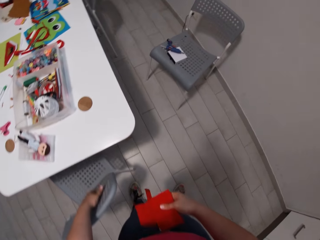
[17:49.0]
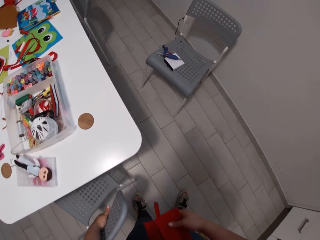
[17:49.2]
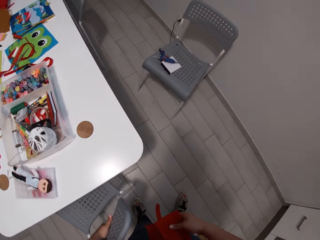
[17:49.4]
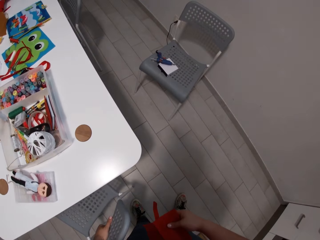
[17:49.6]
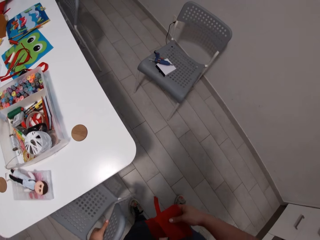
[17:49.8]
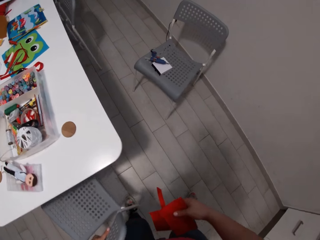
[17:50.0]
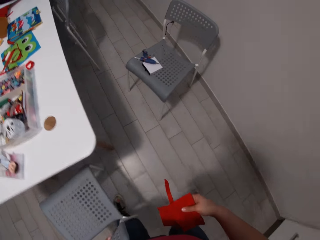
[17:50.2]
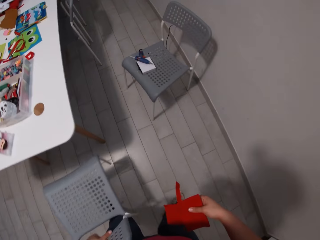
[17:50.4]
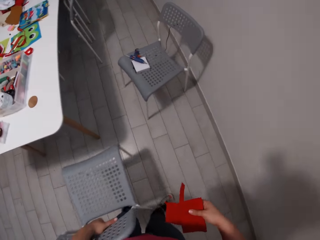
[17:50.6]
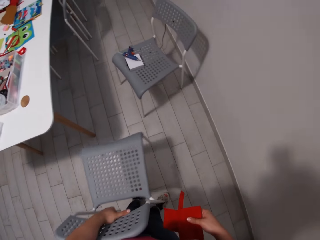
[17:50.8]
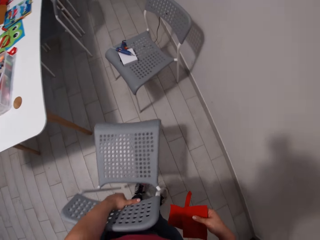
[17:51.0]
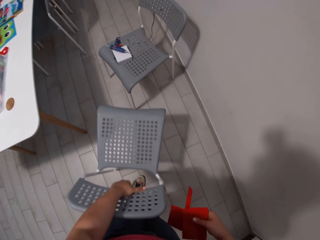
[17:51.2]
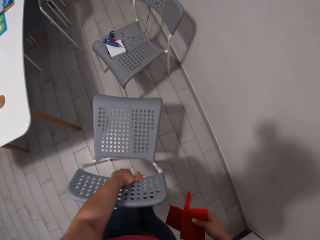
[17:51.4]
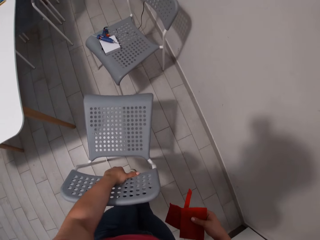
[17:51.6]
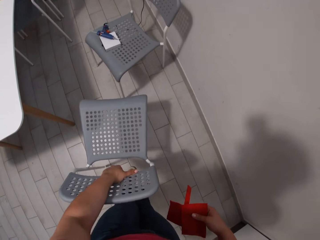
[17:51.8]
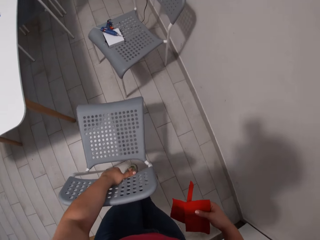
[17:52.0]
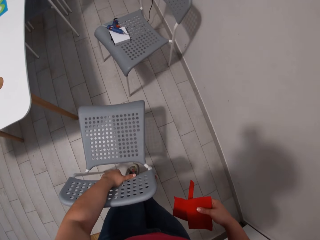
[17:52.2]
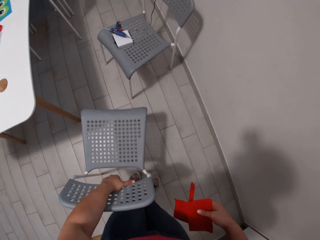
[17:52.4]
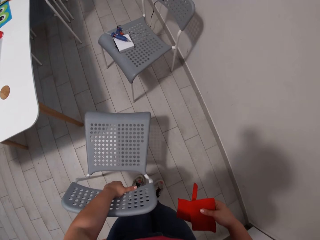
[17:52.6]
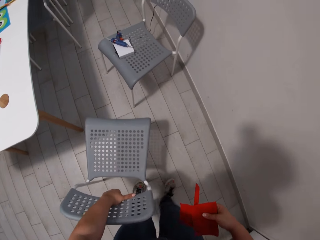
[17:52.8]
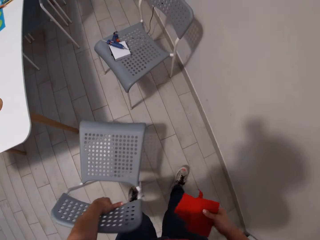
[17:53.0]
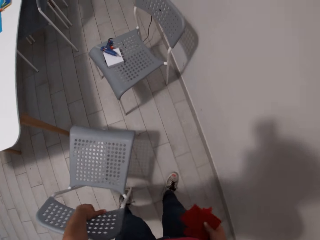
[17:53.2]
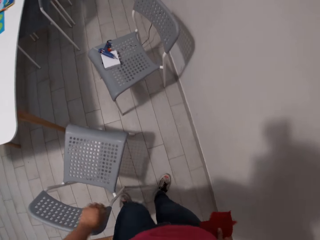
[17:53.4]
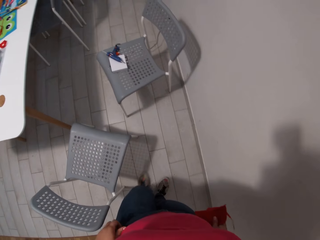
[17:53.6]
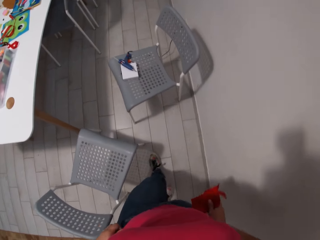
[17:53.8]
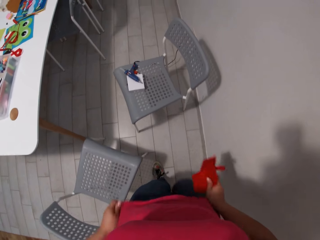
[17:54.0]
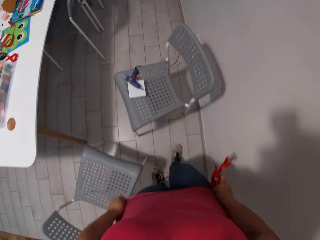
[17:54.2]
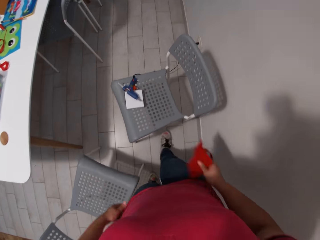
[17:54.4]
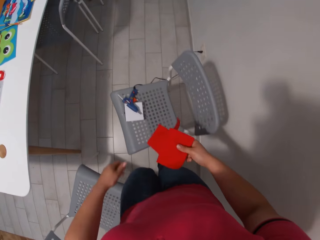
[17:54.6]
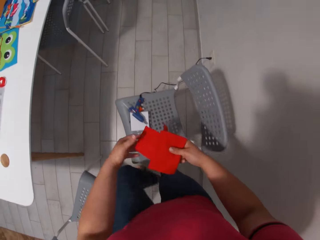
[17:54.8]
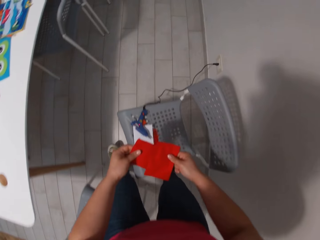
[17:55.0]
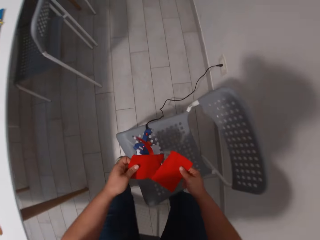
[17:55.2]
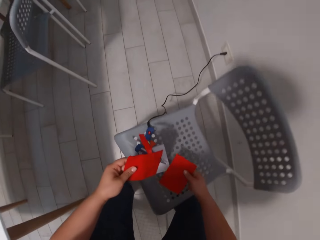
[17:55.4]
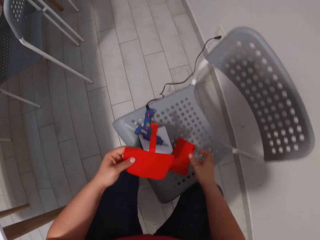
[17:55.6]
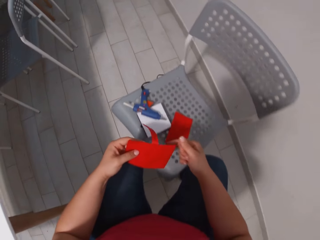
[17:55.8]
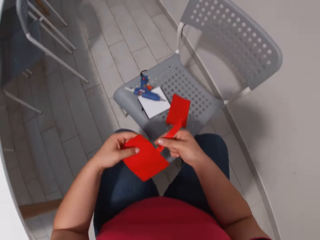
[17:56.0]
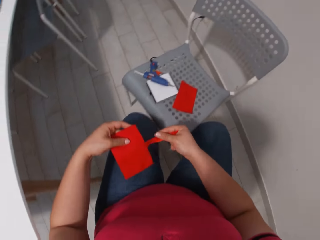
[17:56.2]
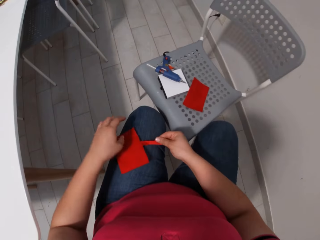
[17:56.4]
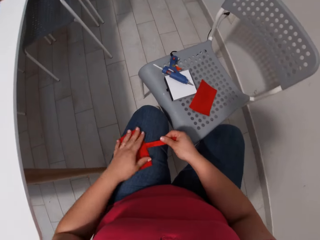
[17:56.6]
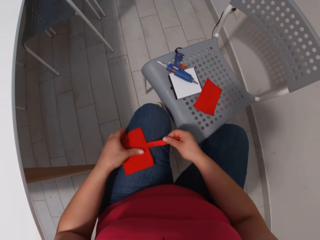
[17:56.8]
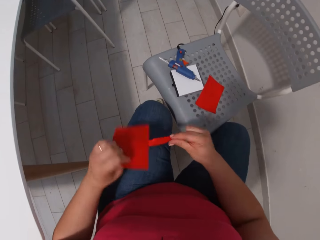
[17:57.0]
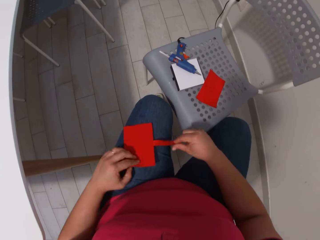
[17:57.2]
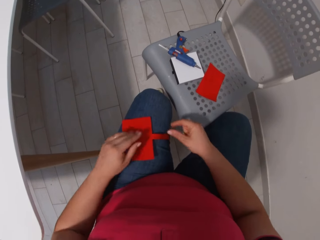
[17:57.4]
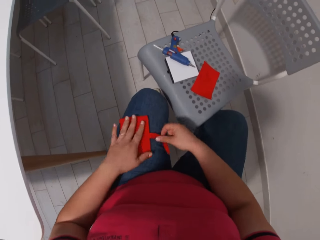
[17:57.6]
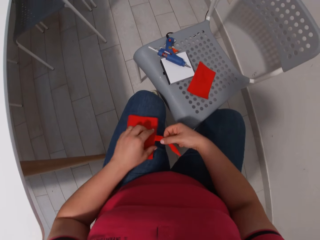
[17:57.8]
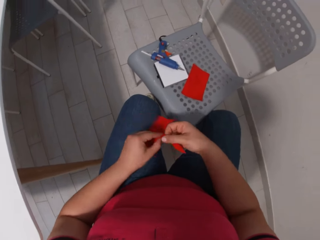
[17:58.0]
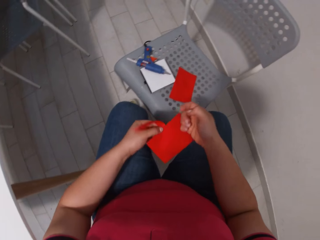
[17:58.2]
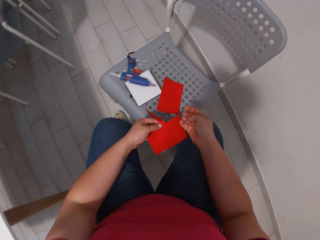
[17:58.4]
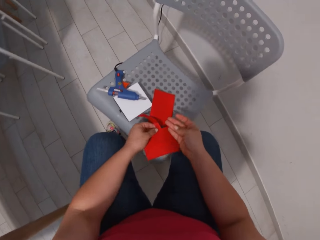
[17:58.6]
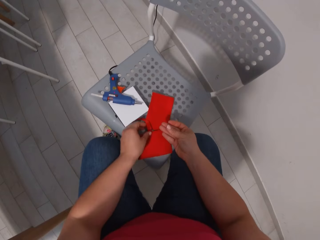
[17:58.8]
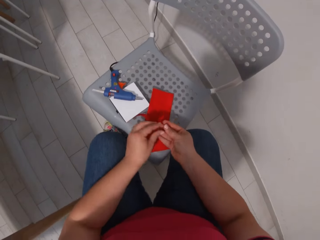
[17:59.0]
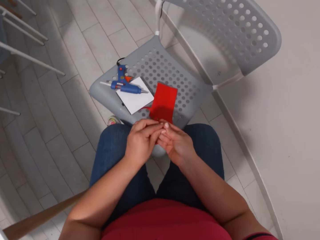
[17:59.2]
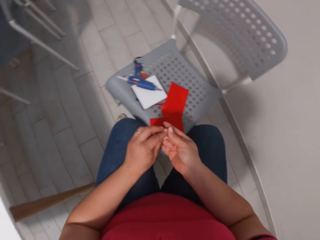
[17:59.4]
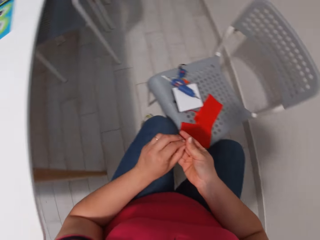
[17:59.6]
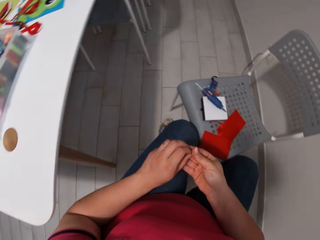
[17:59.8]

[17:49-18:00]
The camera wearer pulls a chair. She puts fabric on her lap.

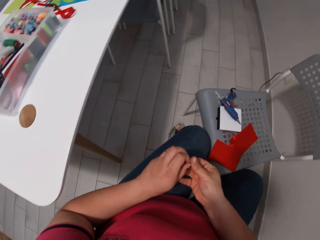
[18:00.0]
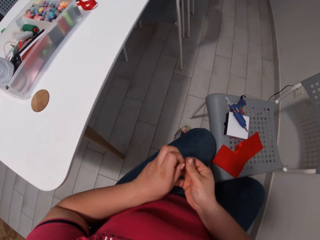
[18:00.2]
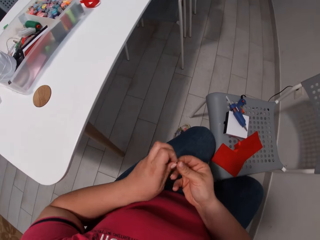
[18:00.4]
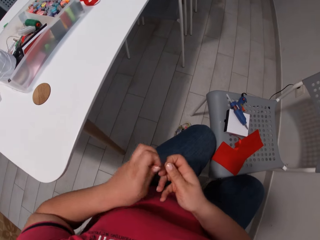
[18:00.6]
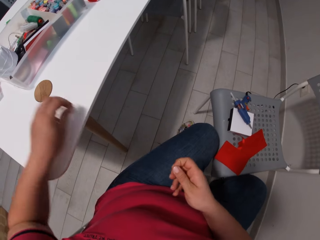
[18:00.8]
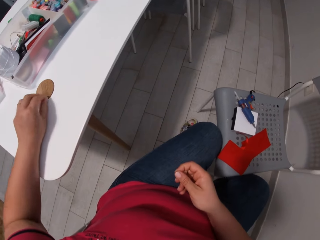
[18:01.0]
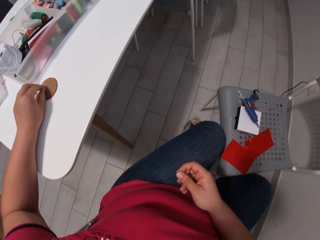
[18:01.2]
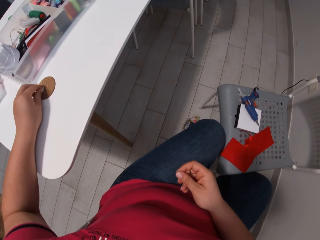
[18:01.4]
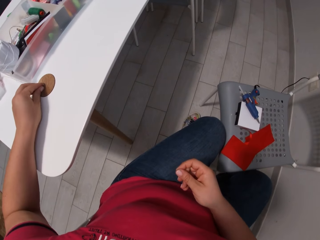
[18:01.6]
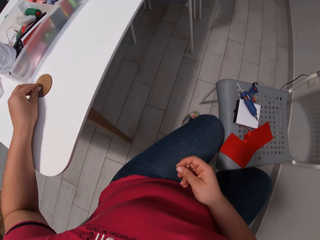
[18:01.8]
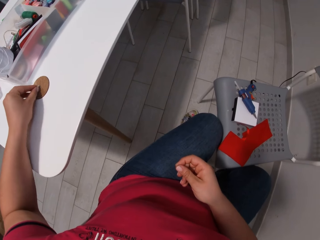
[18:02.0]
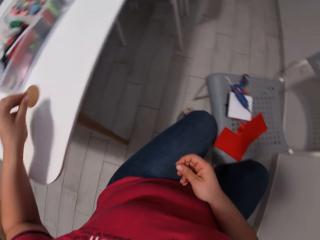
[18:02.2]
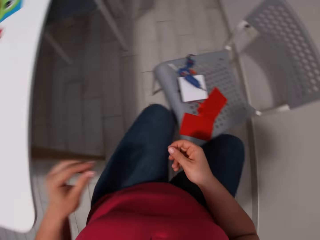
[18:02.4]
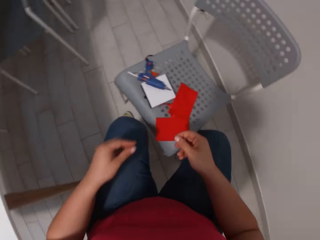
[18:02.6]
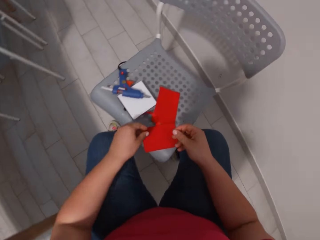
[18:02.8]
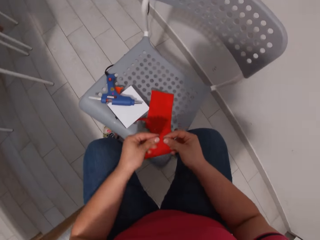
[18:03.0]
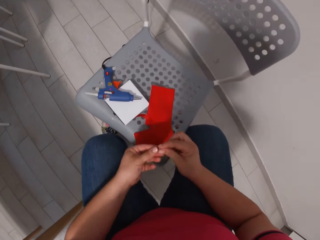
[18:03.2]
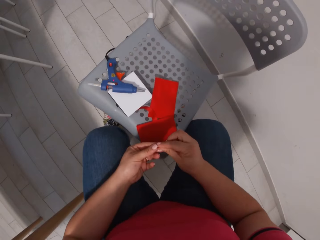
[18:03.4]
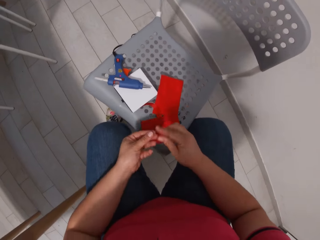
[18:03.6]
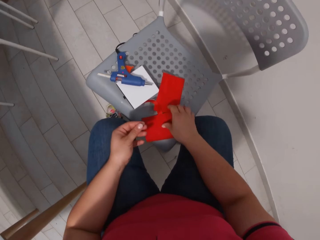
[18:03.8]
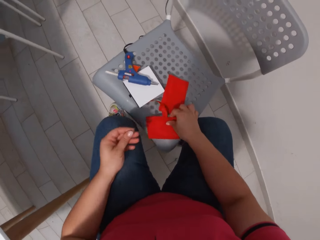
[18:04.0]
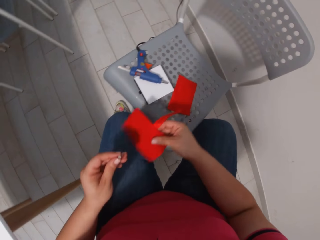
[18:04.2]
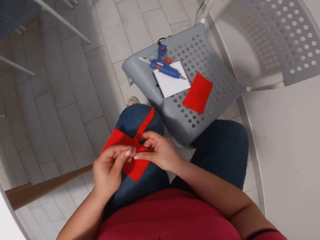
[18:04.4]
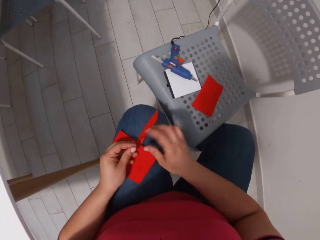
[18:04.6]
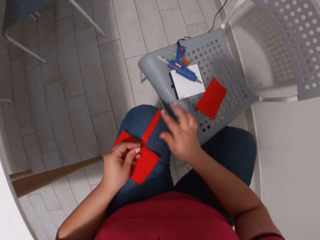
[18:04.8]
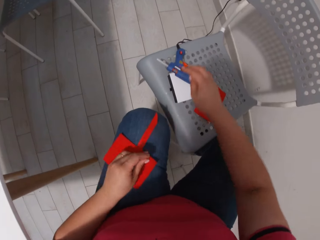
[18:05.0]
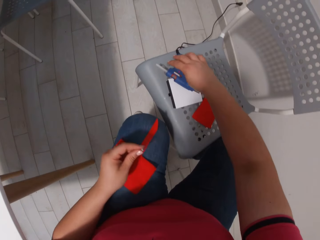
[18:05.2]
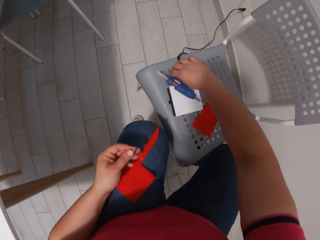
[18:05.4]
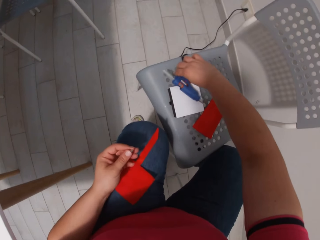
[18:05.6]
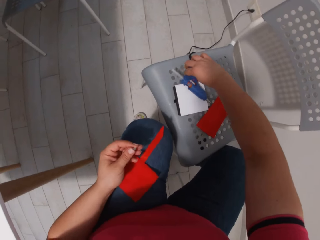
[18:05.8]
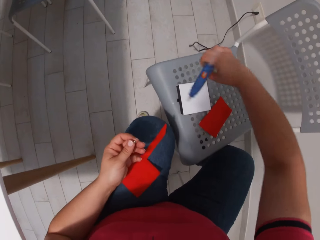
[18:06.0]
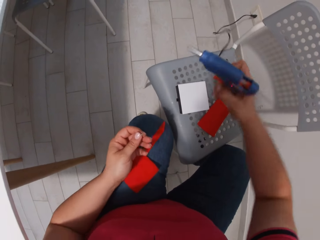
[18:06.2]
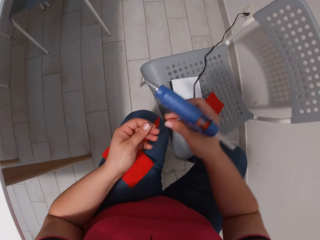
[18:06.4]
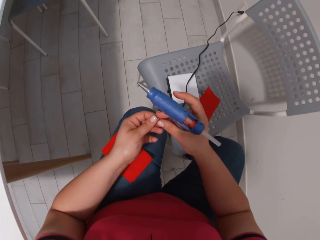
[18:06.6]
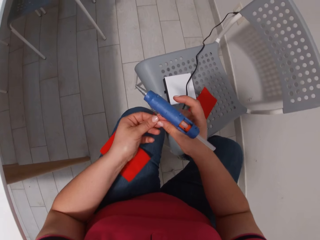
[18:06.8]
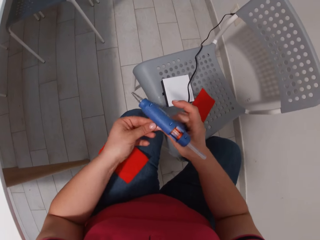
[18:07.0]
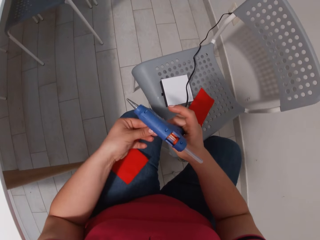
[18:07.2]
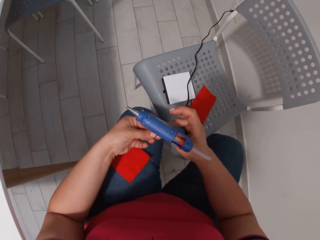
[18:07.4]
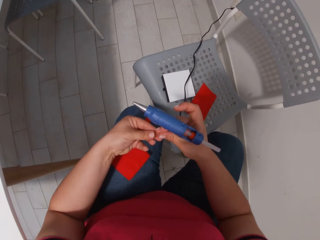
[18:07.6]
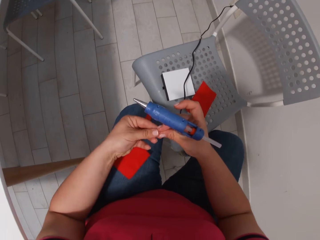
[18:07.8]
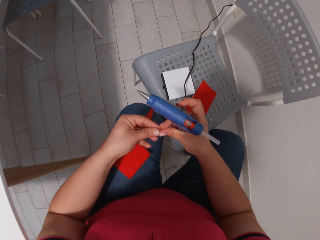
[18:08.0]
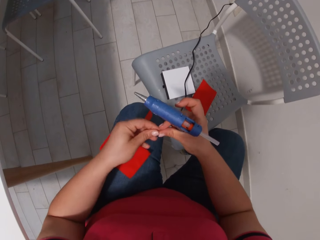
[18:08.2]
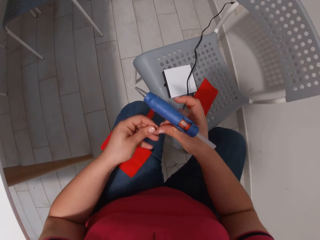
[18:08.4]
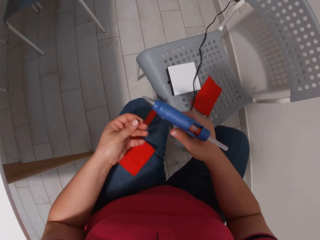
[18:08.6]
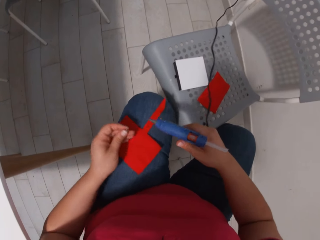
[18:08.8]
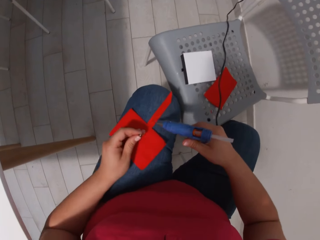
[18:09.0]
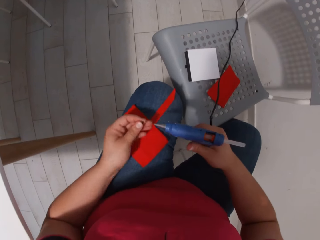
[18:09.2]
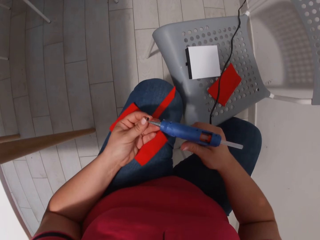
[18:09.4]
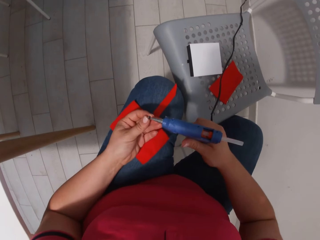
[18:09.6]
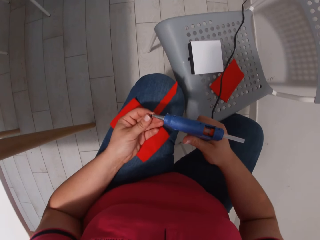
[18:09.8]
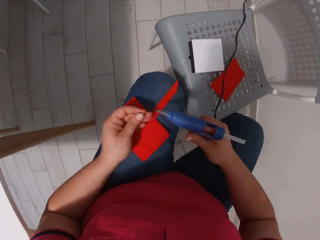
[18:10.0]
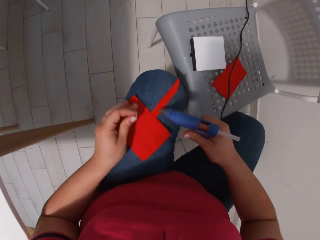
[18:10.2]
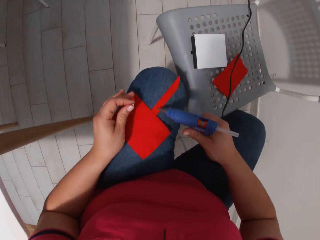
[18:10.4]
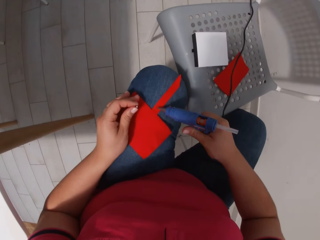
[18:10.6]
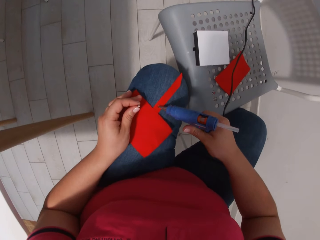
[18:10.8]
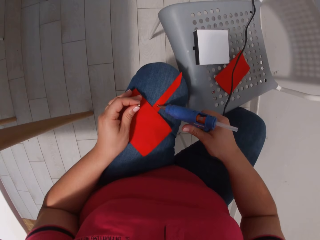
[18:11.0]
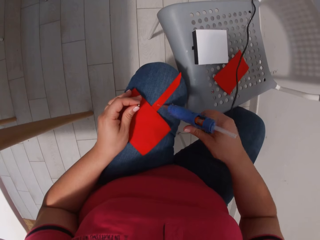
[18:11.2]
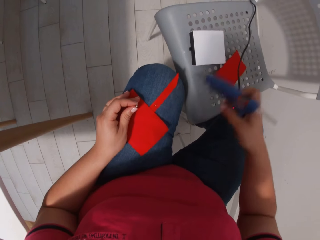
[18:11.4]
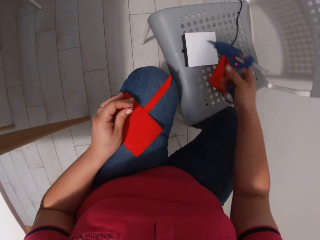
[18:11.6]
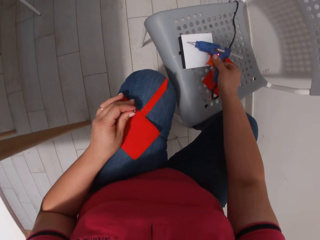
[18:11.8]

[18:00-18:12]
The camera wearer picks up a needle. They put a metallic button on the table. They pick up a piece of cloth. They pick up a tagging gun or glue gun. They apply glue to the metallic button. They apply glue to the piece of cloth.
